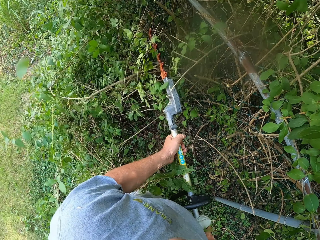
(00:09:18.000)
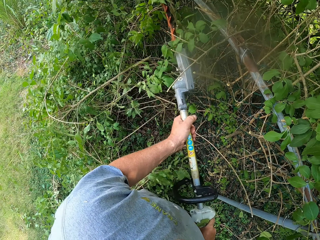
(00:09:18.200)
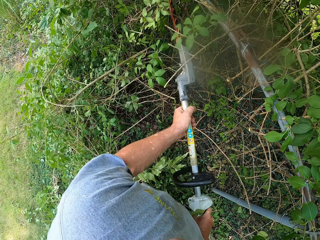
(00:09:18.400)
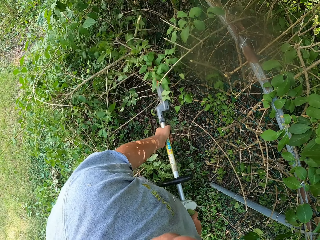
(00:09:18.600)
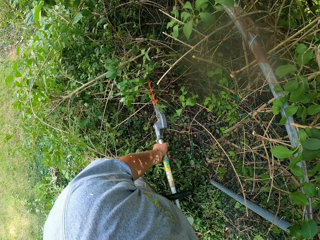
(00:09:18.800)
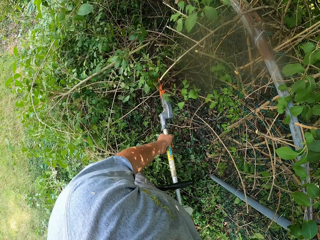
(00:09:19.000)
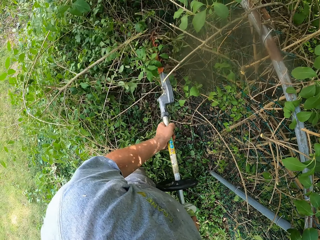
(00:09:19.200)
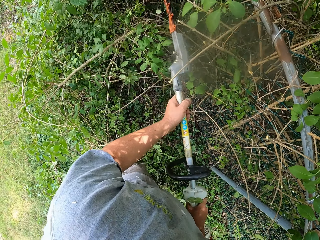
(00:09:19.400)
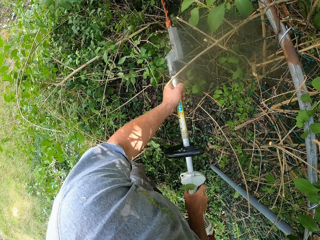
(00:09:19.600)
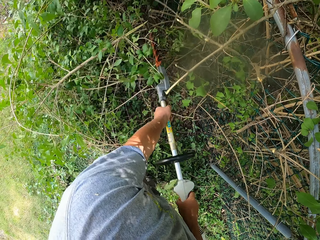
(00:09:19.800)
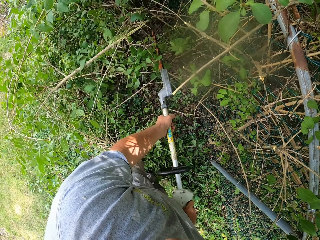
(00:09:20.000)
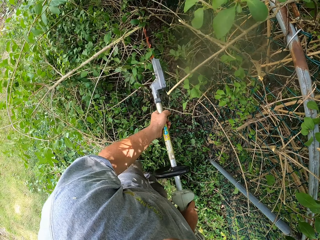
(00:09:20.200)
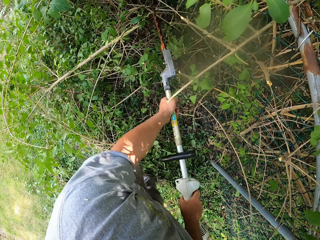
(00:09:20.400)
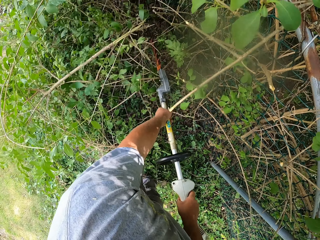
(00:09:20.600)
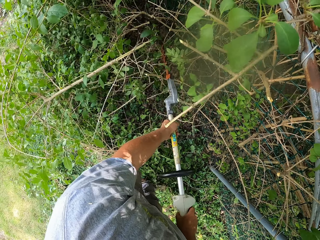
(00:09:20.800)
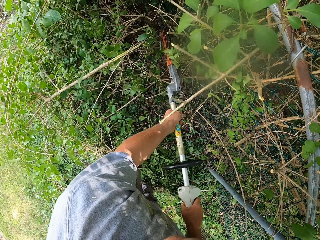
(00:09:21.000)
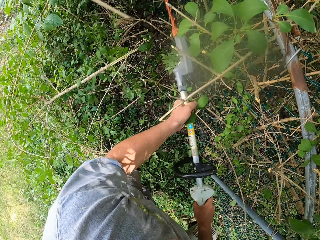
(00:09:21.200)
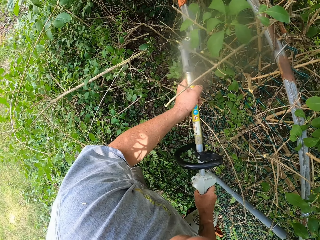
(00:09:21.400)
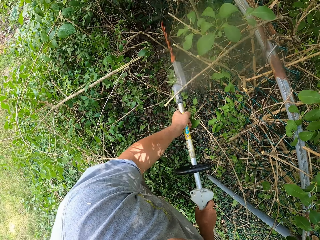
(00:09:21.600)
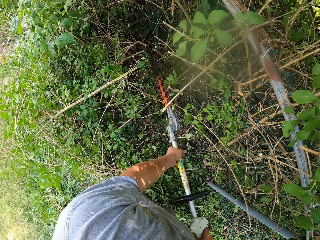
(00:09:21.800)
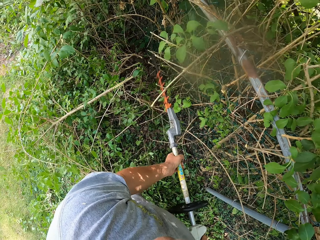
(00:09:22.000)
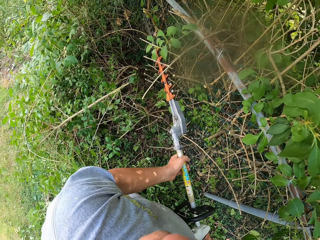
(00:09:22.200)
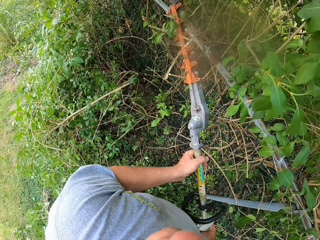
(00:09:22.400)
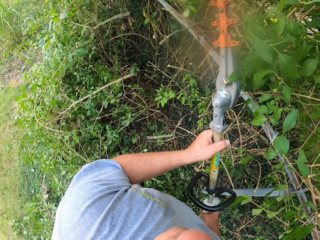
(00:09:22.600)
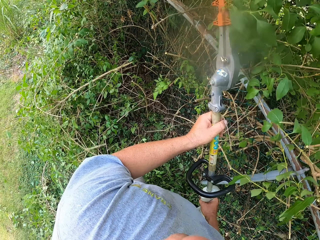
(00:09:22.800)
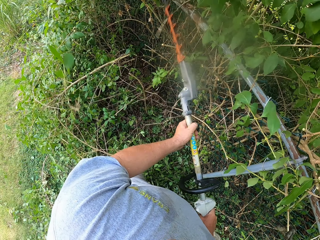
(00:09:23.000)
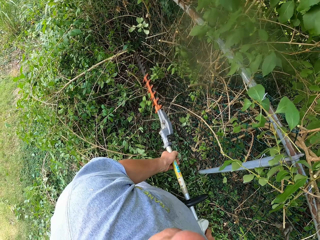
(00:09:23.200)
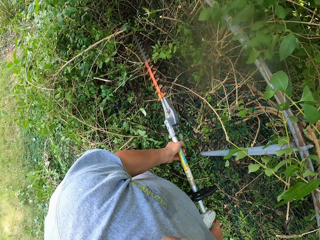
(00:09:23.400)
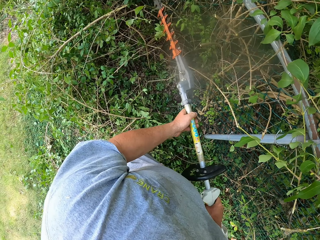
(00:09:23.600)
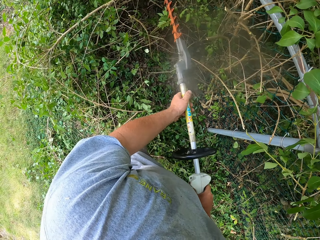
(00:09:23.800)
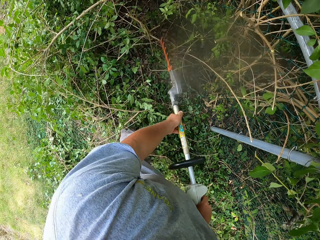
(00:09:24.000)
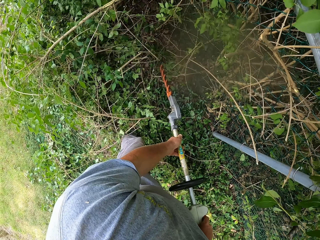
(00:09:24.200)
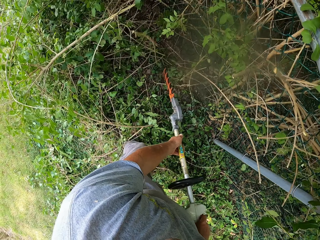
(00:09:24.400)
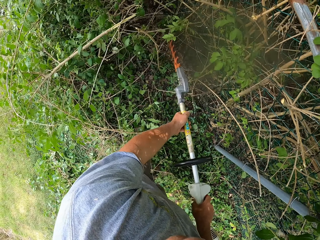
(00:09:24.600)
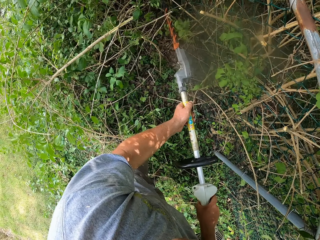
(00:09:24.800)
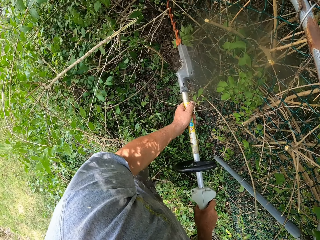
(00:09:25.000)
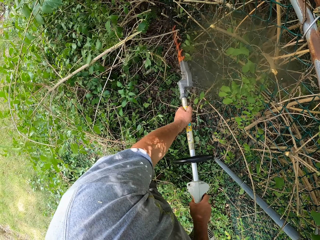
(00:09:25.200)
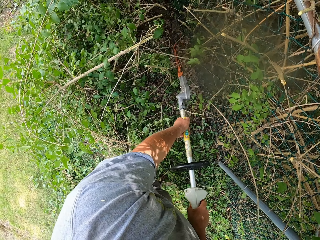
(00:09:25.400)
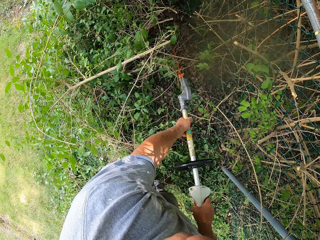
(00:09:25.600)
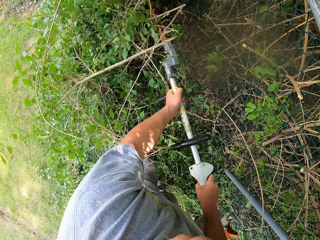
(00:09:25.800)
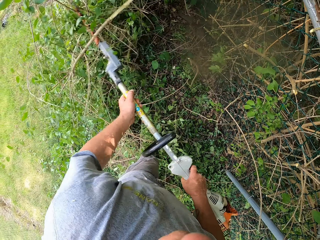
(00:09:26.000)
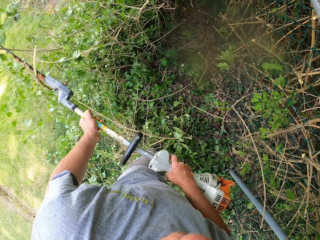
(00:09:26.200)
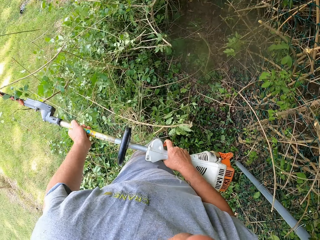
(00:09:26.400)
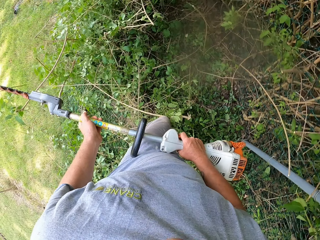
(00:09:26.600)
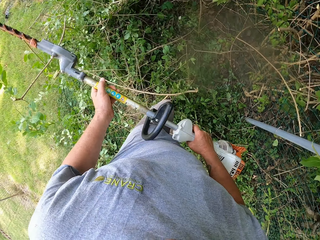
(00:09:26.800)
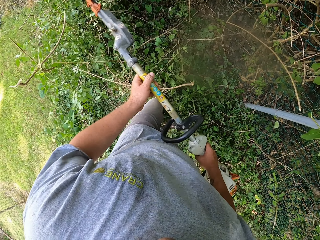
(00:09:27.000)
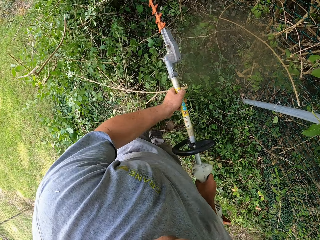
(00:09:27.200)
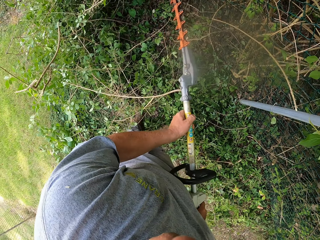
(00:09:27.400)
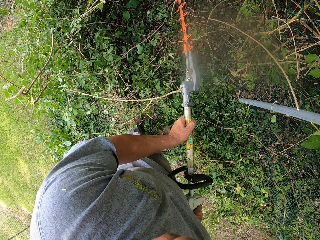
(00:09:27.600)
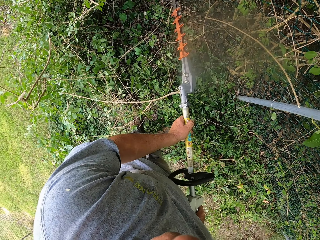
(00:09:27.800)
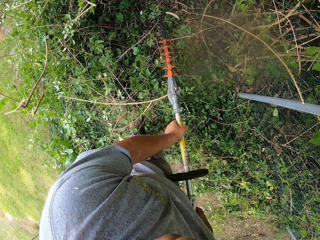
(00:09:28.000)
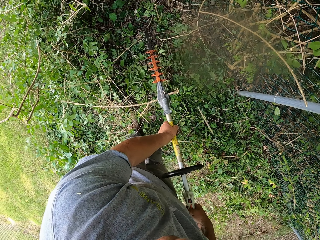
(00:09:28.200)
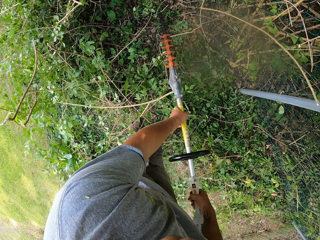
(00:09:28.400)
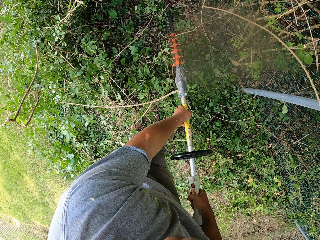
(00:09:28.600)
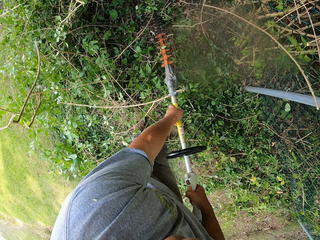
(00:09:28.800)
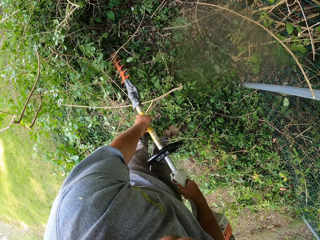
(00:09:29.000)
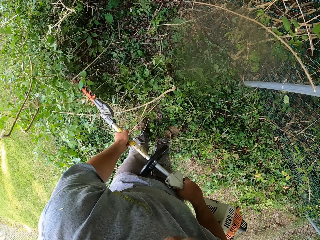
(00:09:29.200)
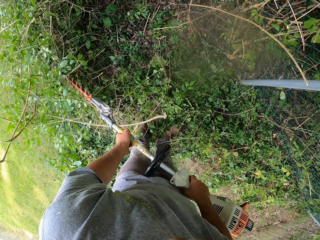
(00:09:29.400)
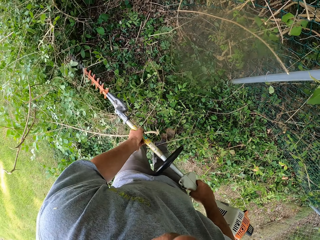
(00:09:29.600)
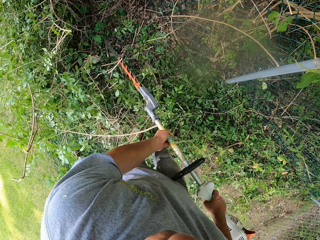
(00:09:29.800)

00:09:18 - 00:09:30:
The camera wearer cuts branches with a hedge trimmer. They remove branches with the hedge trimmer.

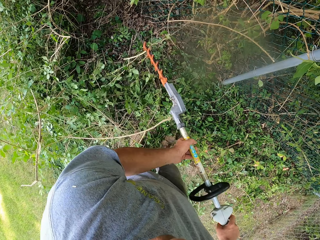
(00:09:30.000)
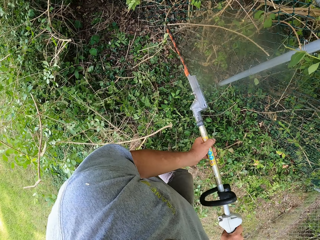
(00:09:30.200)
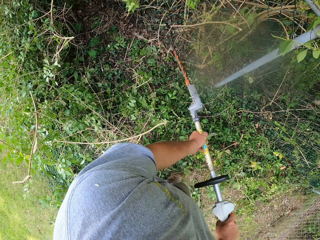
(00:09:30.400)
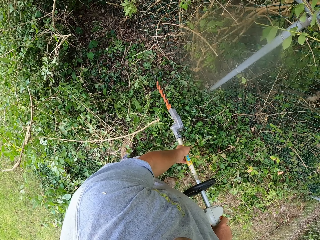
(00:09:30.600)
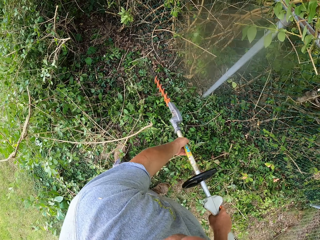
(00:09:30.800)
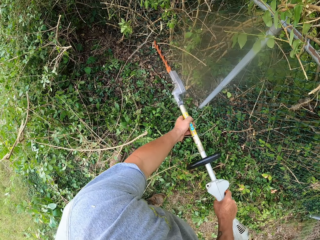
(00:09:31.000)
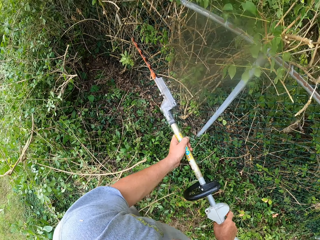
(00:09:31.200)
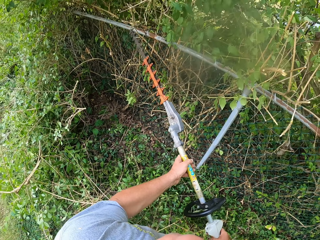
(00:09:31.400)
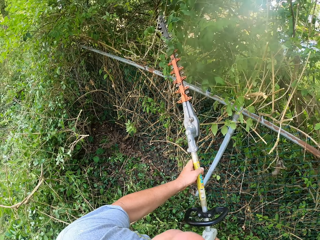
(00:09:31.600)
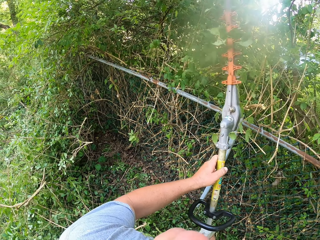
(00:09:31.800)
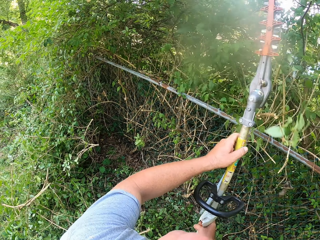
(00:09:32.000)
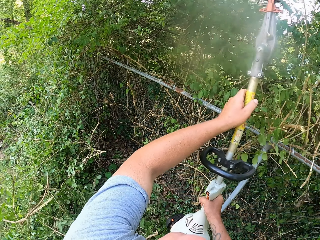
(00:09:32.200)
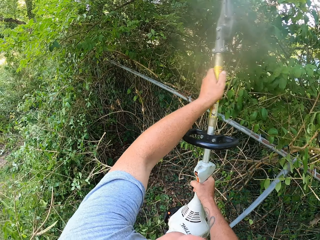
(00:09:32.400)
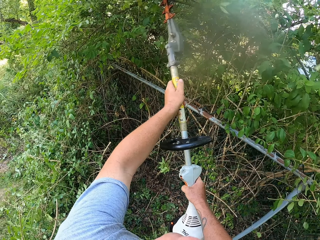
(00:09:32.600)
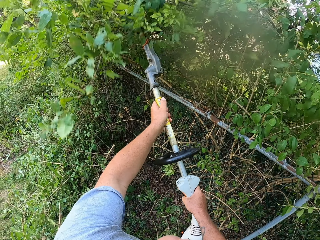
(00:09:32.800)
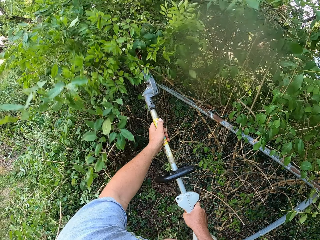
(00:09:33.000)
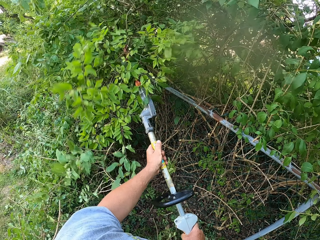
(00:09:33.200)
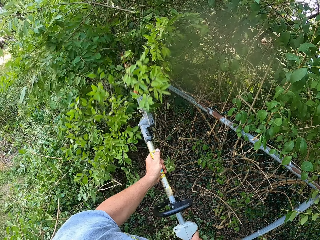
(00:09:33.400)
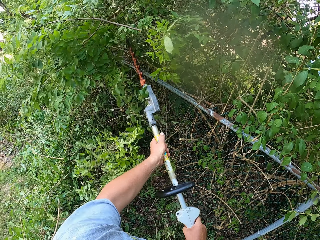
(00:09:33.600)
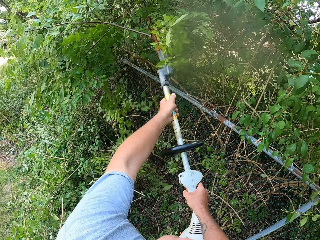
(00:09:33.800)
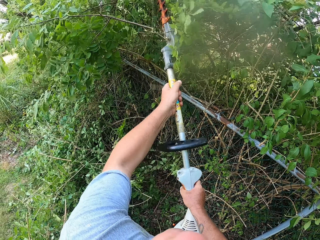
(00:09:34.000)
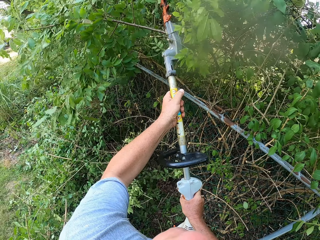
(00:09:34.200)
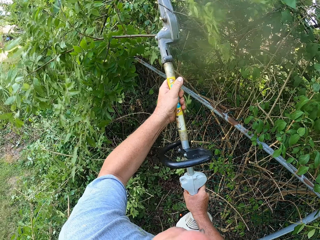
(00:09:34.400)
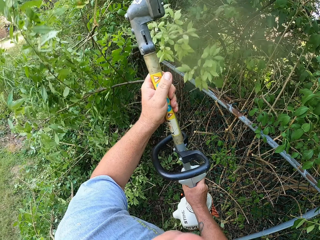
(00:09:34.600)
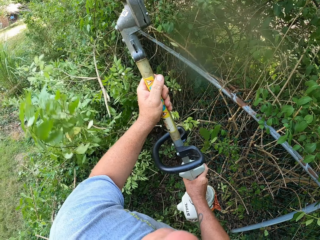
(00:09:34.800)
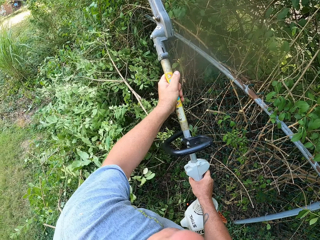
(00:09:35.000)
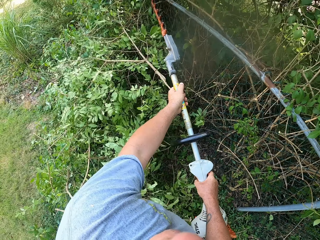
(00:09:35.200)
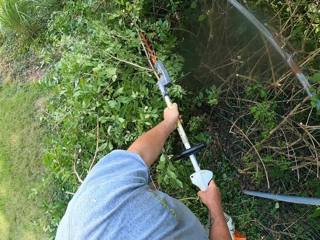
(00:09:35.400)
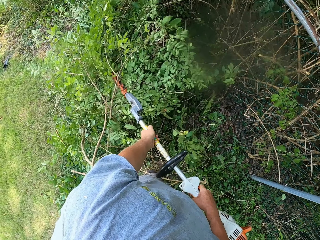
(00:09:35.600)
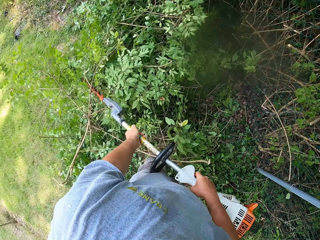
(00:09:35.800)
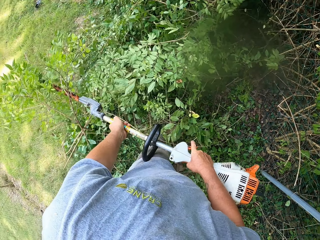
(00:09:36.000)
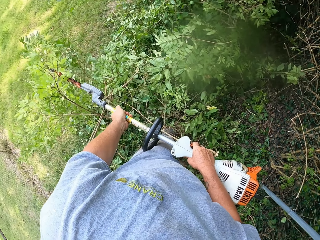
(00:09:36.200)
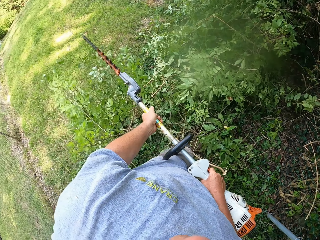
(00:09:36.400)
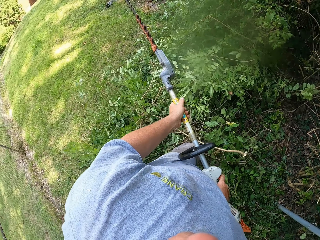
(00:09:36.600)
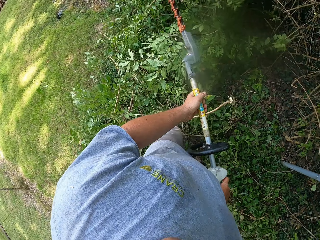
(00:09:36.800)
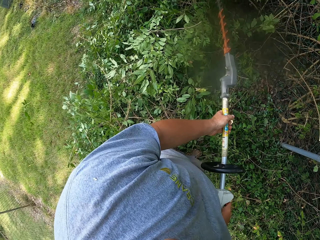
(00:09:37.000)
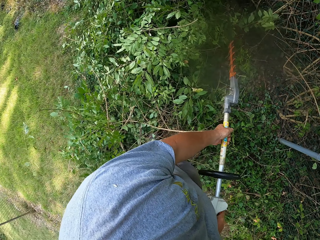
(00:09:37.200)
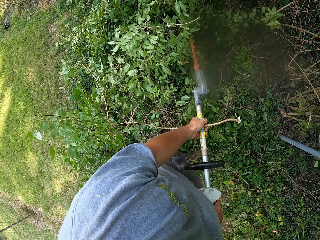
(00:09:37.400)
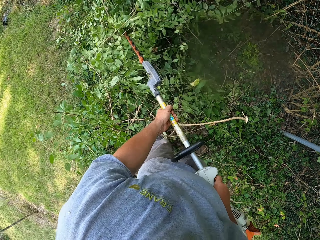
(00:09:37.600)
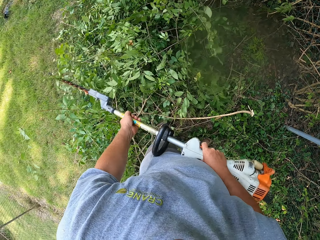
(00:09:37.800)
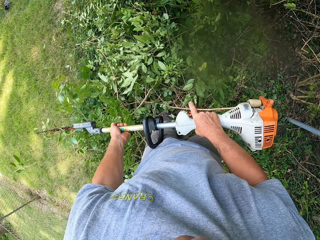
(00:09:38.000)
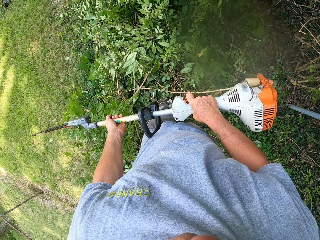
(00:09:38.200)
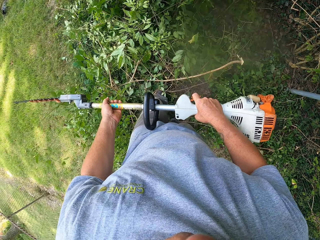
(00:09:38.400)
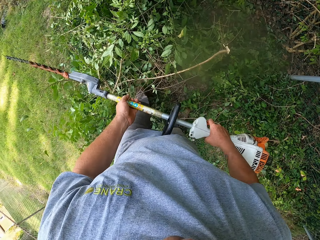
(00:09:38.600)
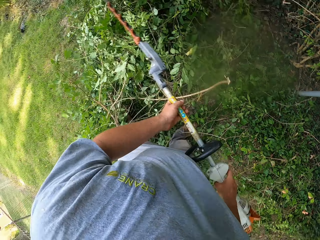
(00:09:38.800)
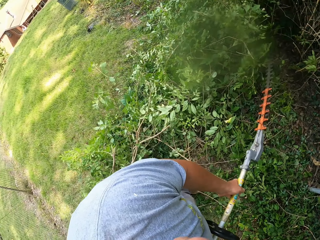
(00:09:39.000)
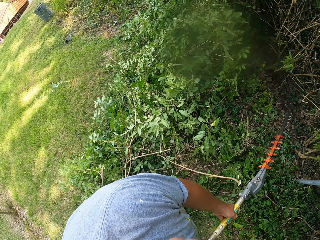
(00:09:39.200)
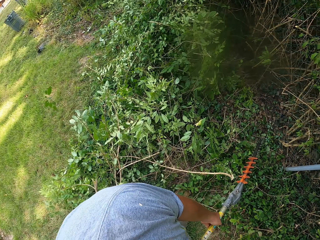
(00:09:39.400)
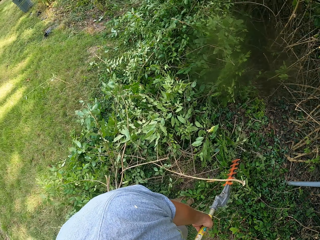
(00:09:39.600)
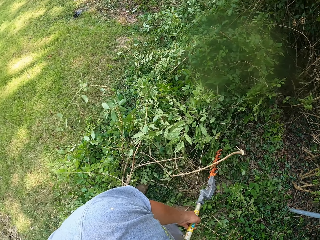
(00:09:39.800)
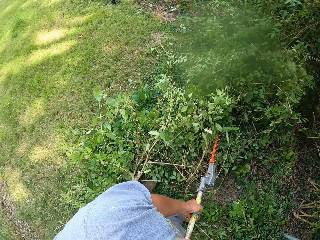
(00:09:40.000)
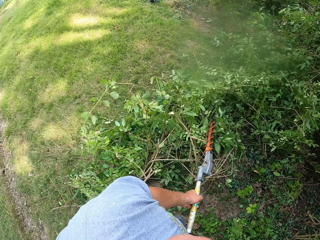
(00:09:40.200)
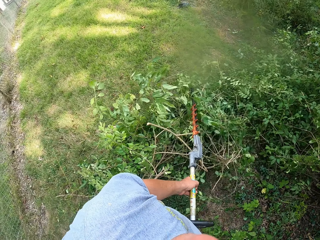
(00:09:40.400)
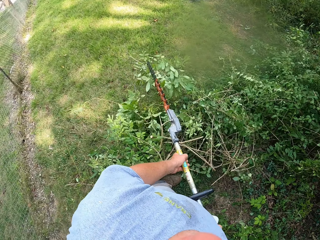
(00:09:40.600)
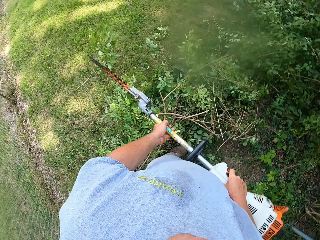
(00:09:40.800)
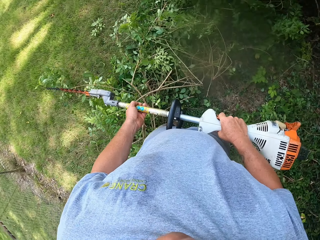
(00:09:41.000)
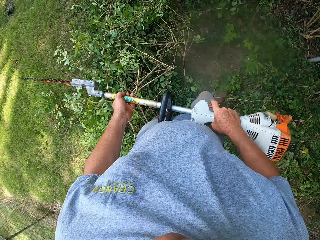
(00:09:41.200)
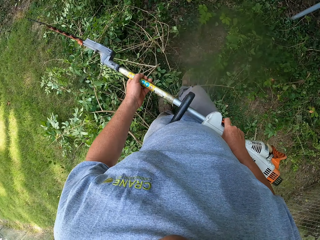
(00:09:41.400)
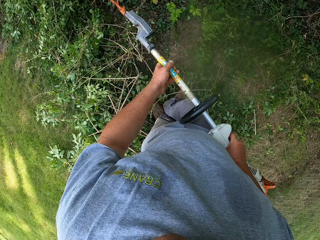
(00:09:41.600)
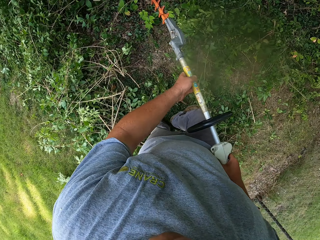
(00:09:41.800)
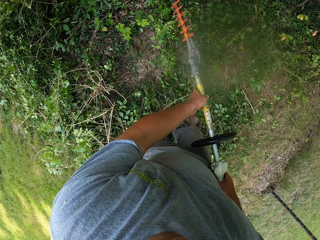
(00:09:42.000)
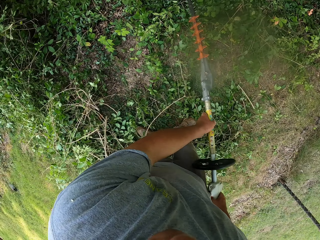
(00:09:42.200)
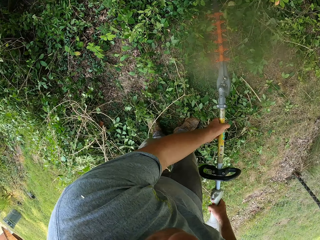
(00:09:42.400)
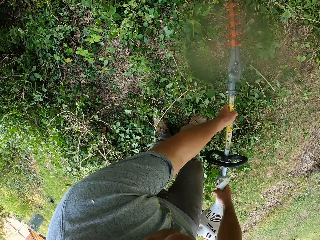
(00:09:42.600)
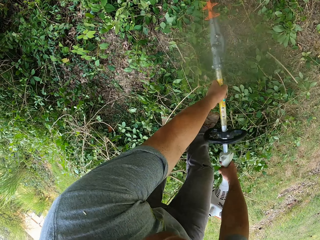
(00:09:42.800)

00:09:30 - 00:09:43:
The camera wearer cuts branches with a hedge trimmer. They push branches with the hedge trimmer.
